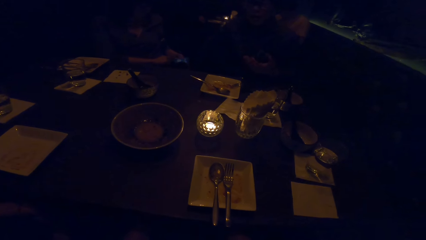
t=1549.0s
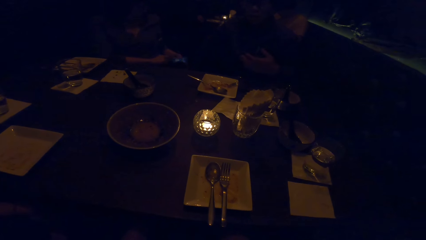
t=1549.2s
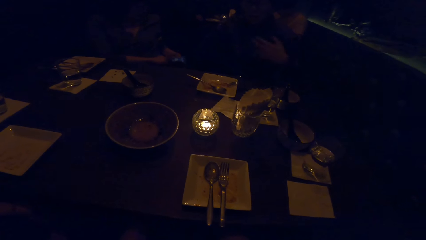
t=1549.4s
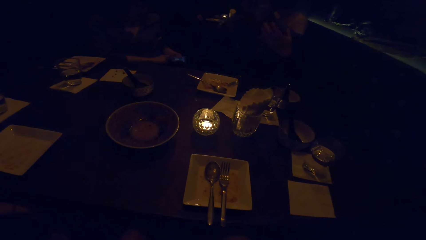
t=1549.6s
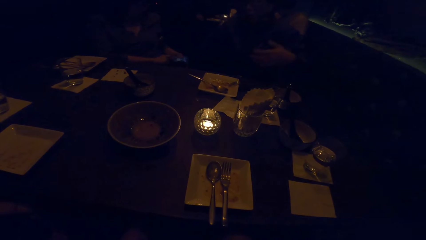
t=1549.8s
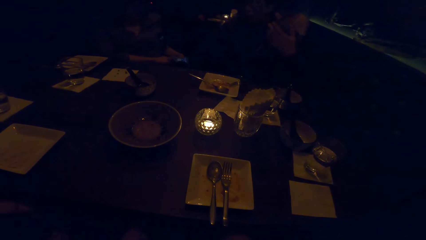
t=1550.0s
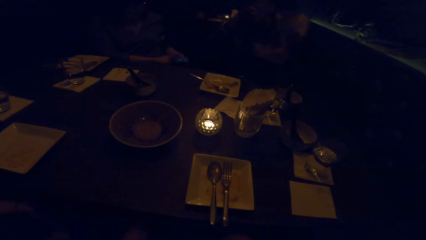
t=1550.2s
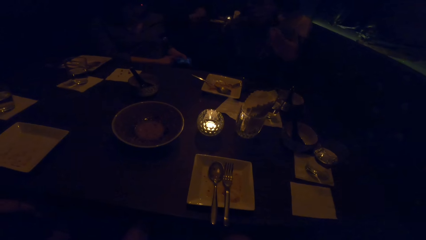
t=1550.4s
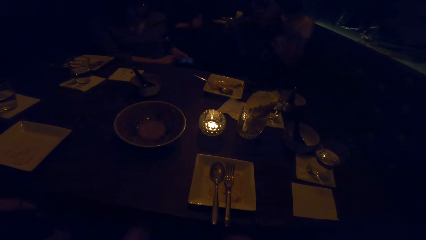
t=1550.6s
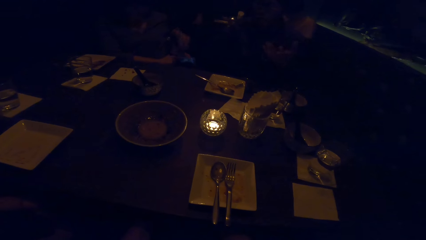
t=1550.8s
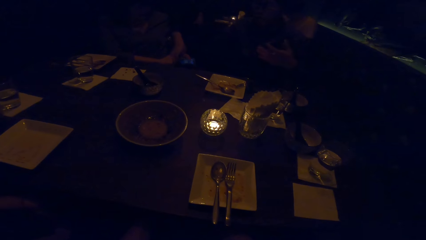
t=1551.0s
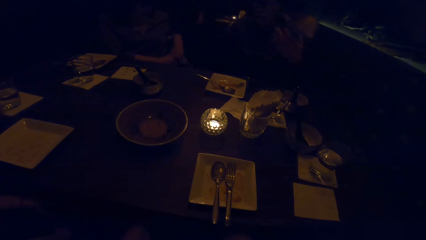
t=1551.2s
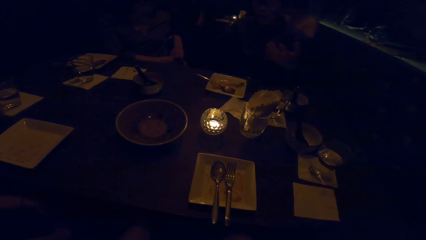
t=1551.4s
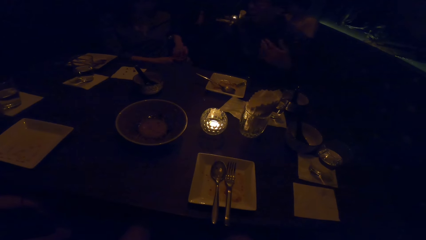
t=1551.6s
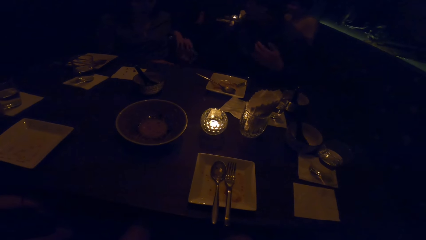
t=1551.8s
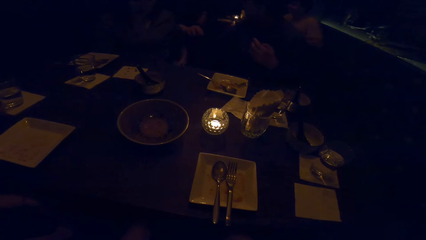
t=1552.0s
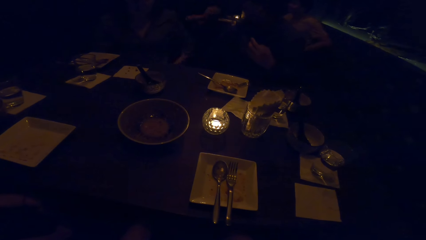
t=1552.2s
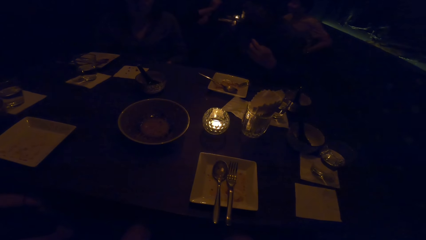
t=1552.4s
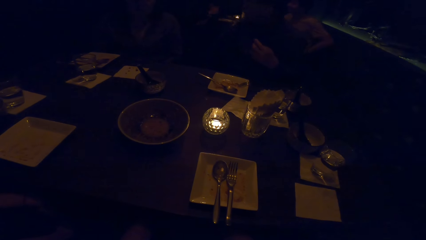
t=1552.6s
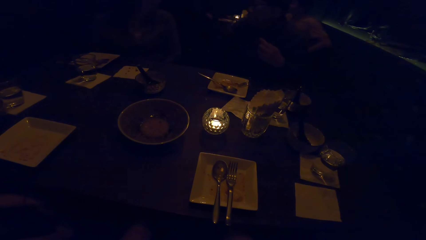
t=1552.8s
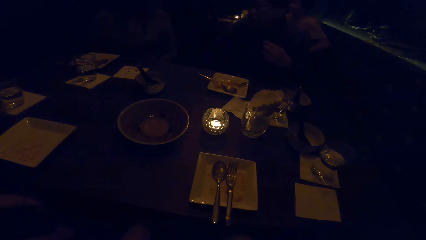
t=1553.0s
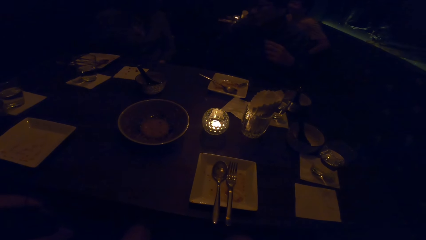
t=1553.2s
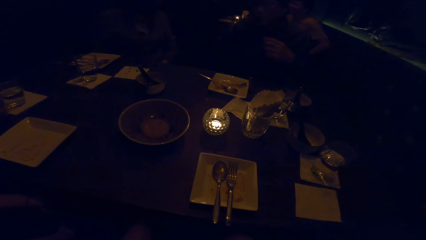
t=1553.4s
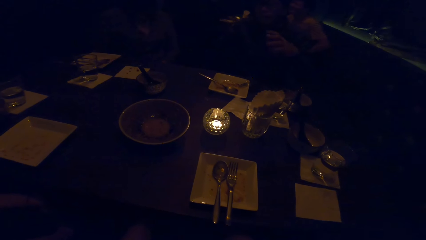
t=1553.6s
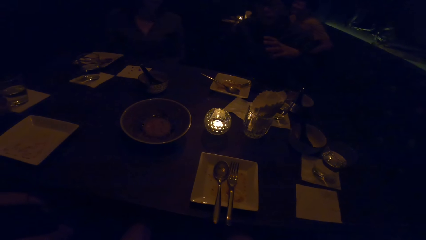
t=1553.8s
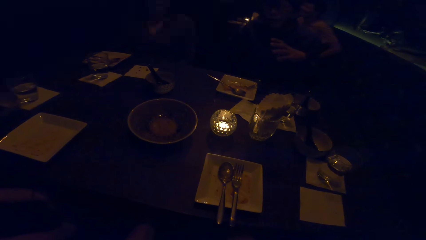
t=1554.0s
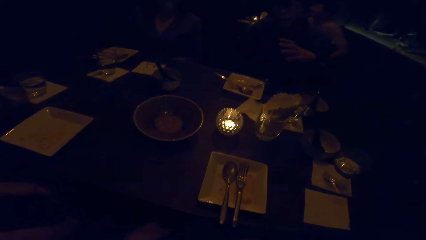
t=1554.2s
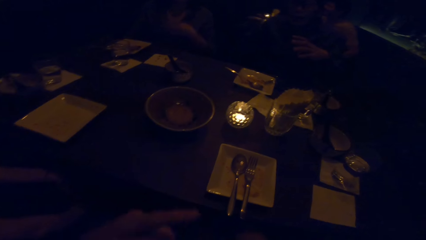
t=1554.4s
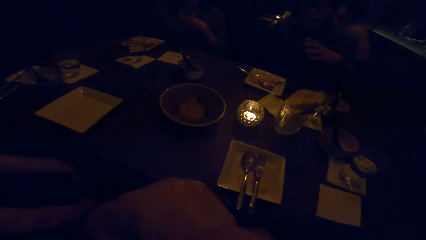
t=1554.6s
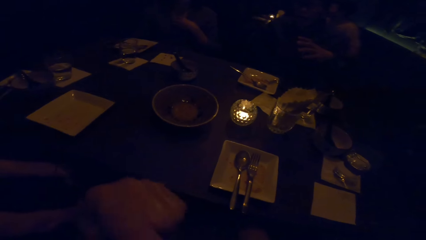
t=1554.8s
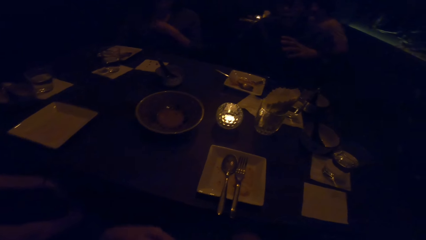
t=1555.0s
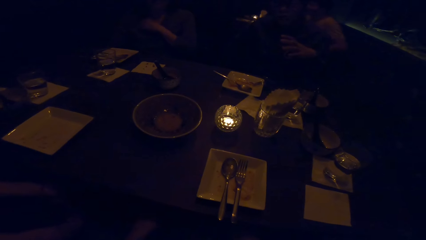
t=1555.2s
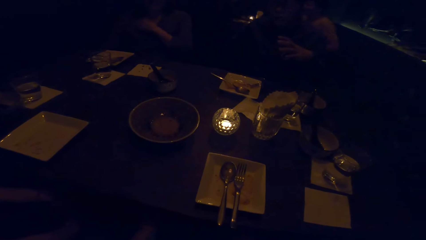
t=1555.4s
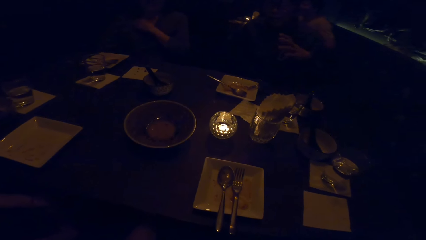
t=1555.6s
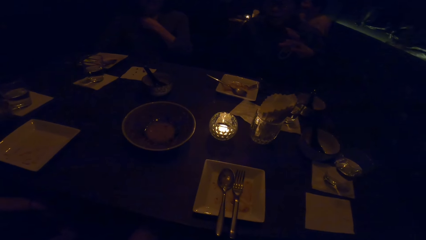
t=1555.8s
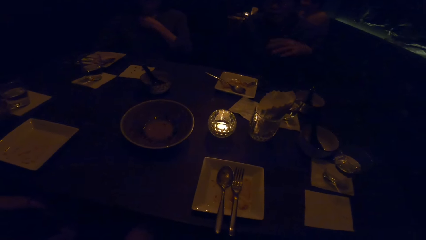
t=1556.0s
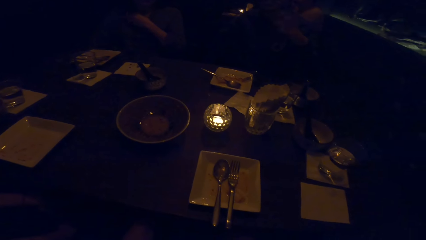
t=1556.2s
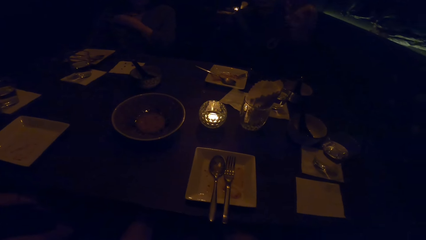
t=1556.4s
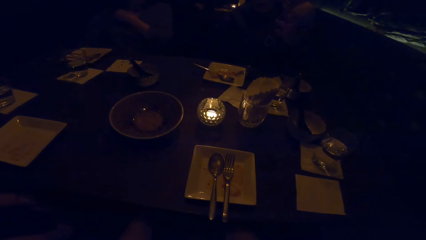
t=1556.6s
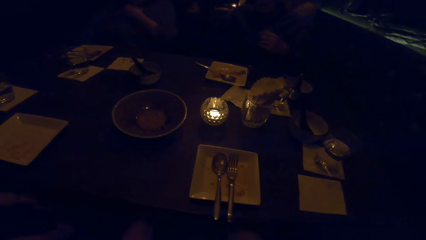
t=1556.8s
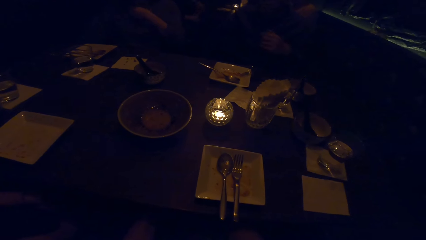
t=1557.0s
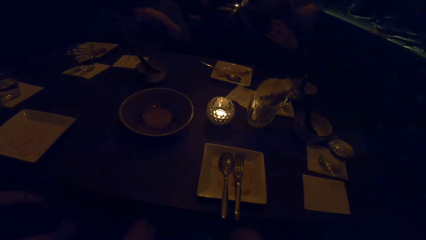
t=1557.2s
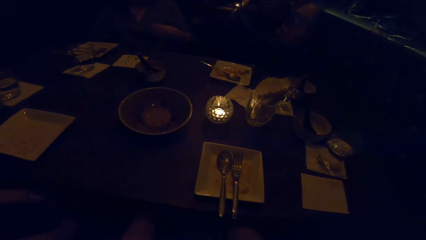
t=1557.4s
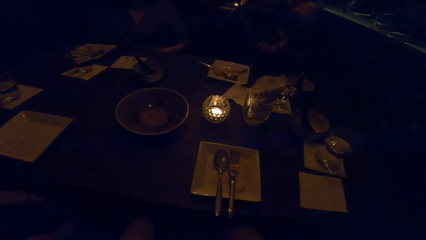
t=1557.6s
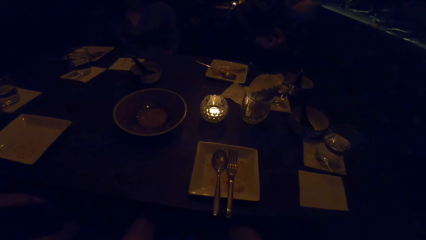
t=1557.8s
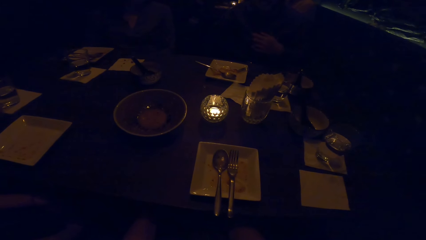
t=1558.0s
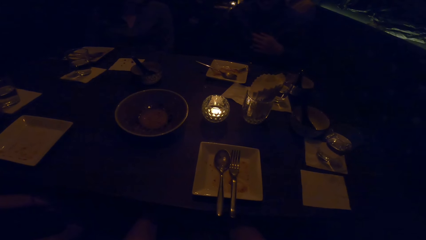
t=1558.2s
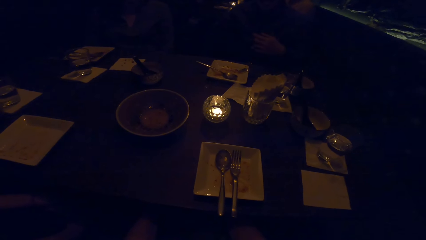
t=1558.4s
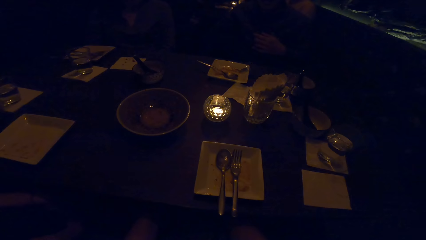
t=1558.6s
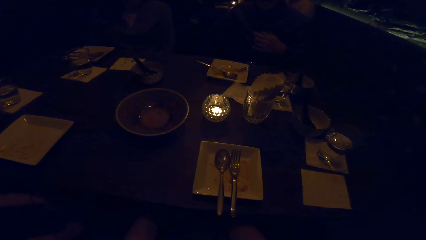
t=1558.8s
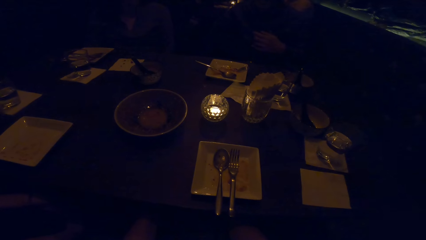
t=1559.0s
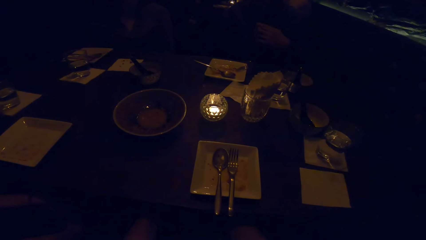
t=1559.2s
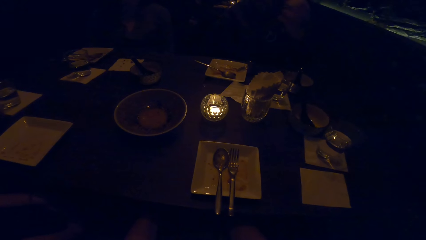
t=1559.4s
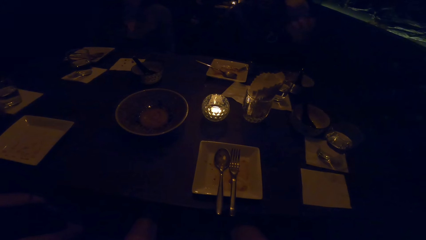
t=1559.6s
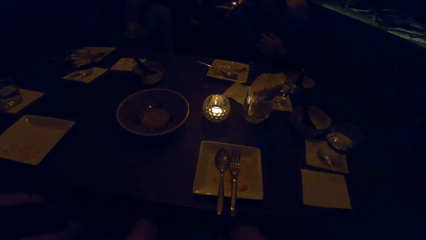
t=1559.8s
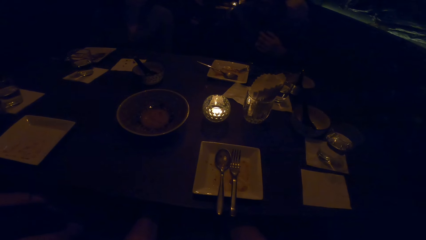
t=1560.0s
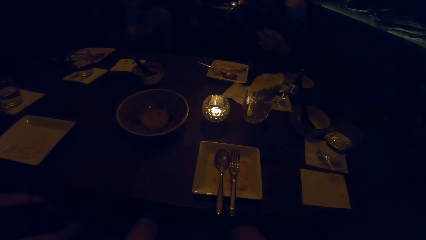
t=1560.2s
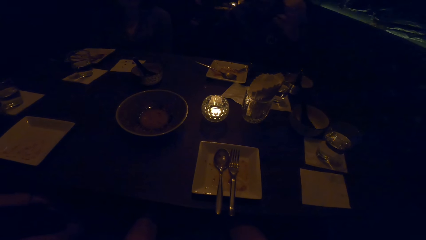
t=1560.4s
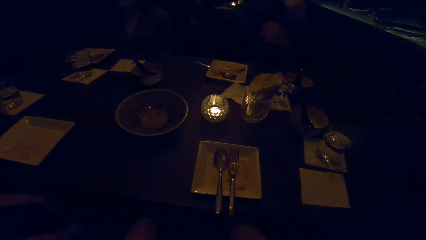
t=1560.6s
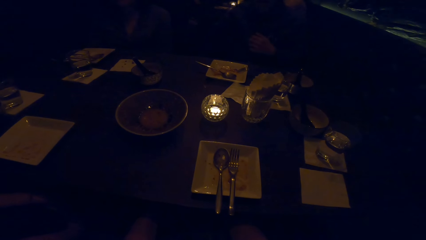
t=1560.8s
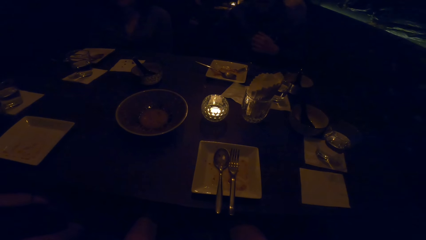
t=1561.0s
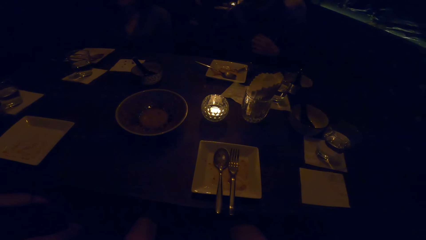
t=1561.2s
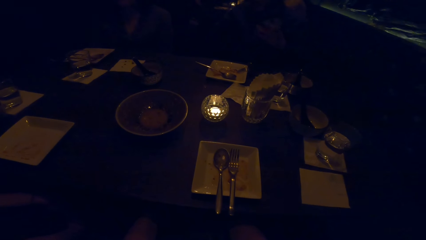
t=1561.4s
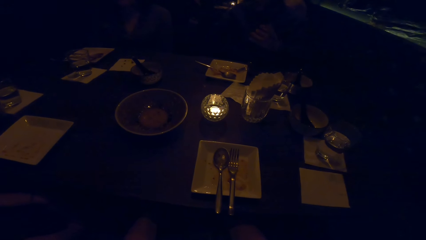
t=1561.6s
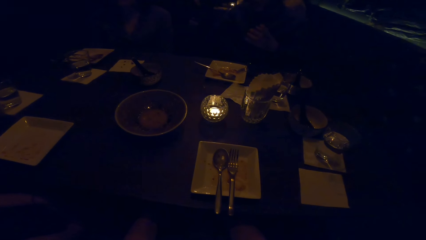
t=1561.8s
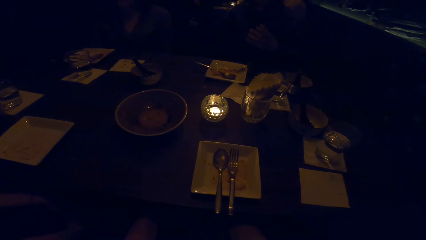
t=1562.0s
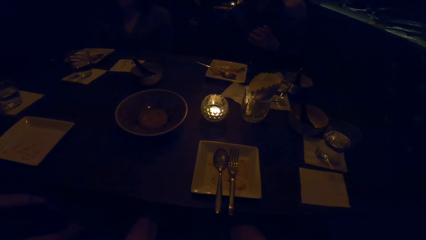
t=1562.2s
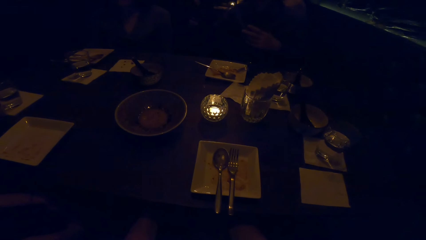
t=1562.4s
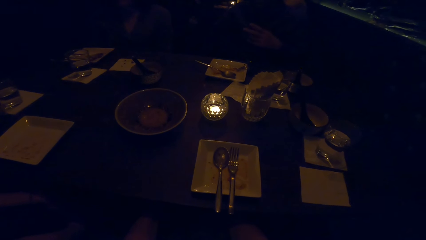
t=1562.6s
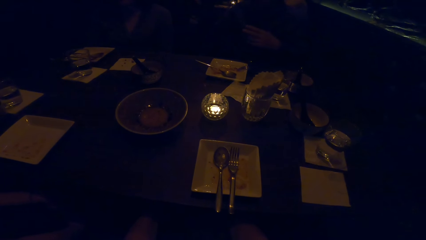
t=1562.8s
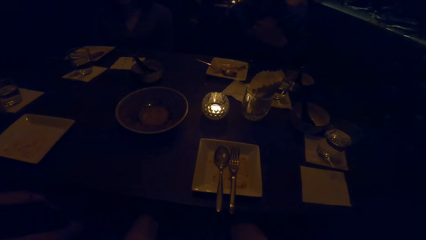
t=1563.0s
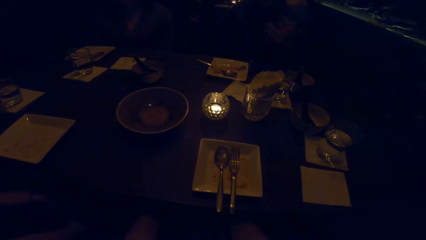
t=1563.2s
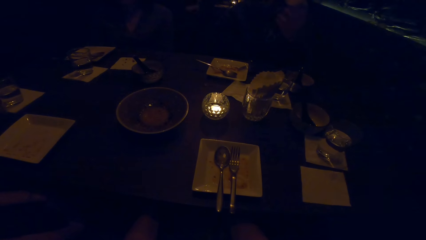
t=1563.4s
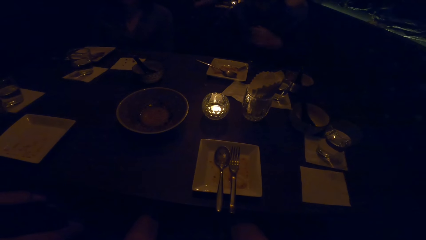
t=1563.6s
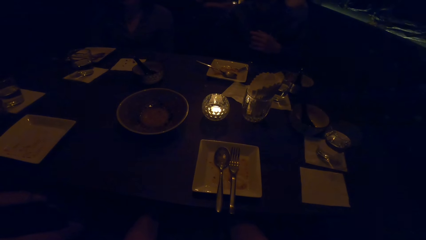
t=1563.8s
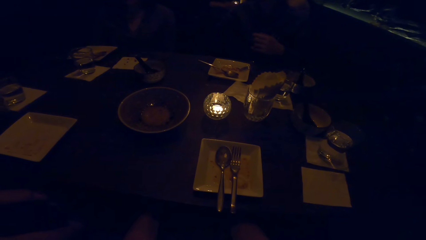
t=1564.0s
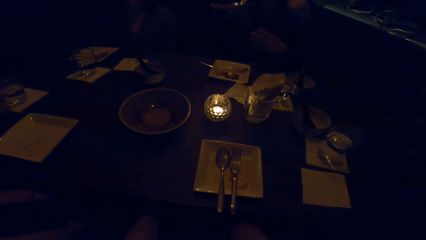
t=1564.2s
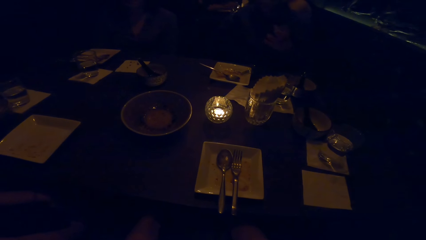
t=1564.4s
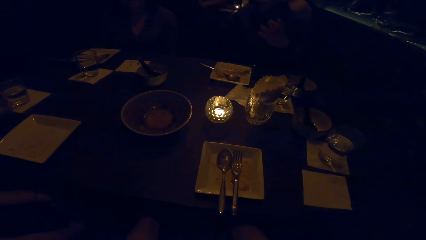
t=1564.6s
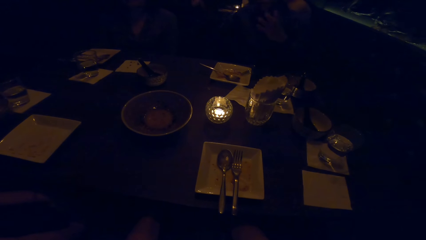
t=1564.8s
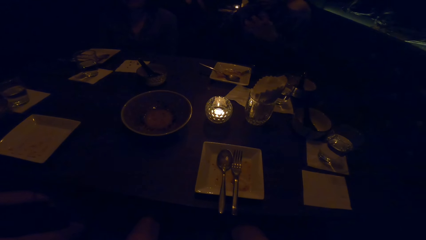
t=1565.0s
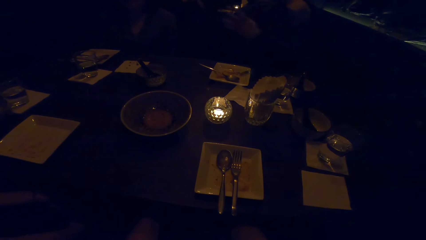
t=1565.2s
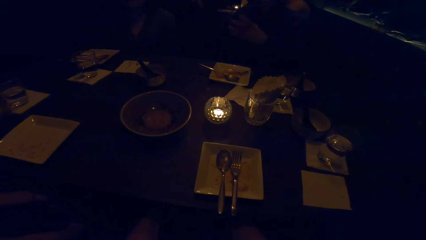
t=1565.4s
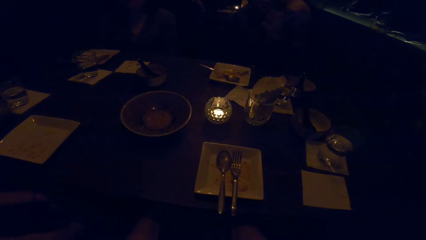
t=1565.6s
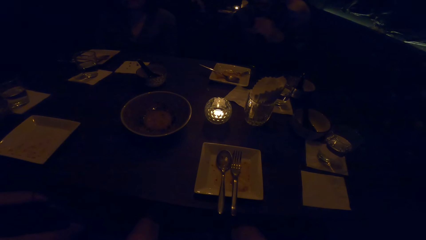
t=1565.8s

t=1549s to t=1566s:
The camera wearer looks at the table. A person gestures with the left hand.
